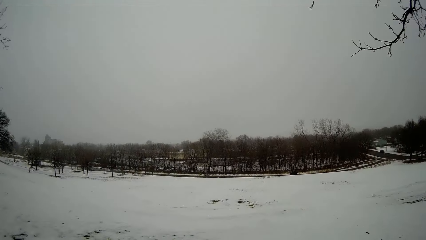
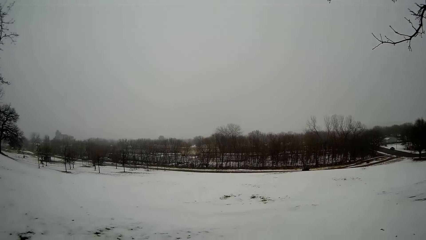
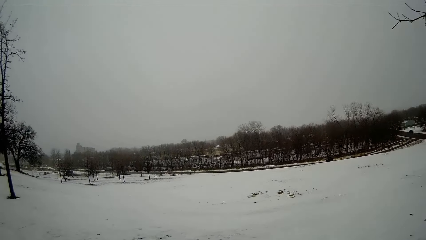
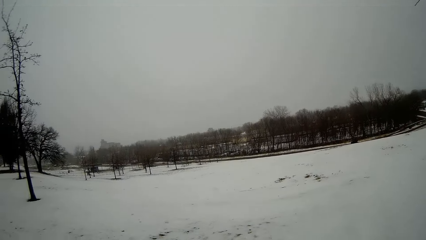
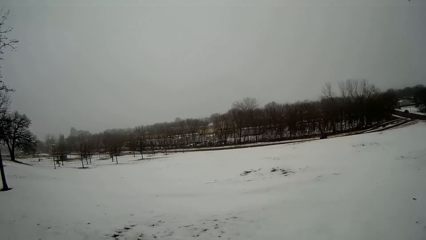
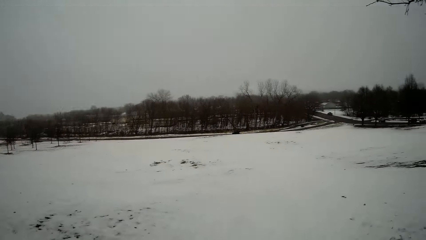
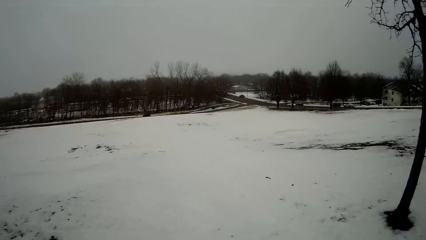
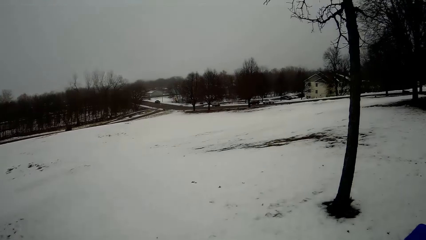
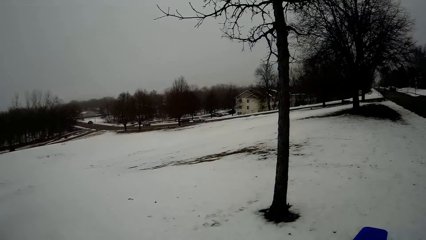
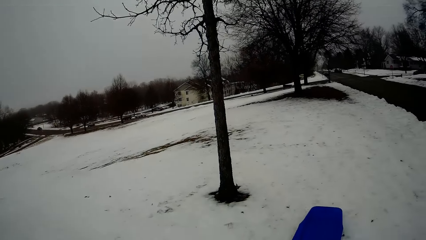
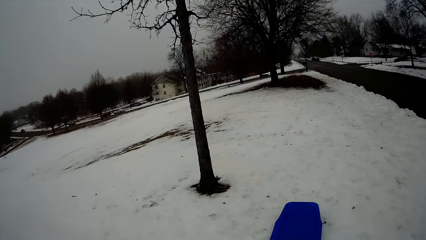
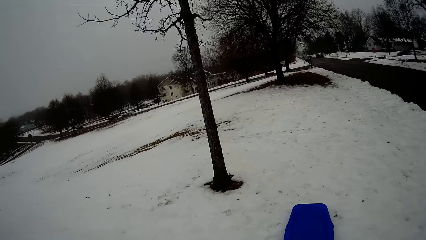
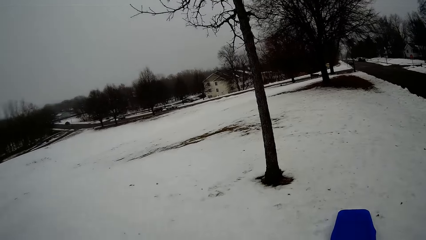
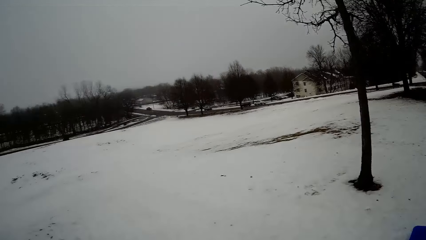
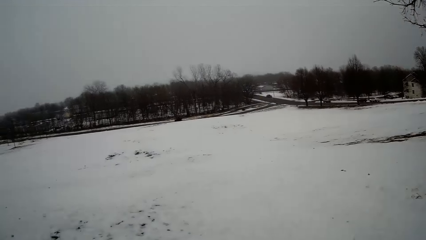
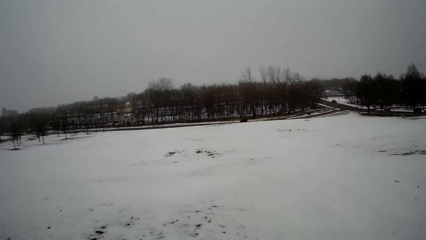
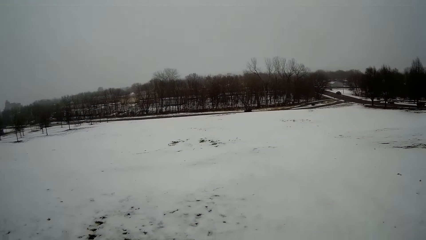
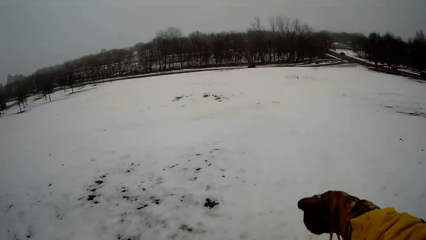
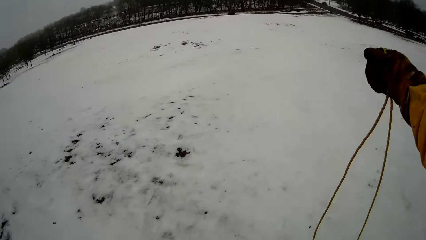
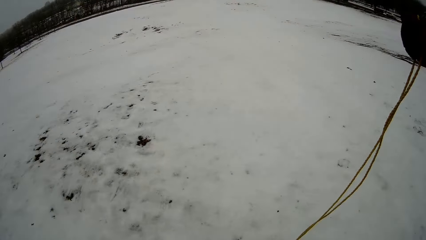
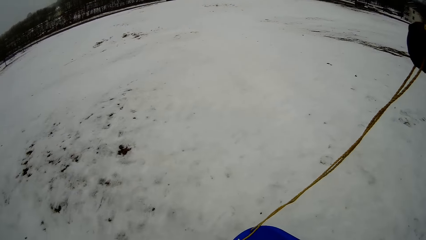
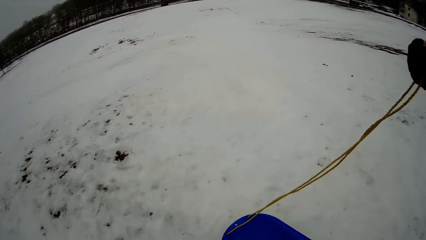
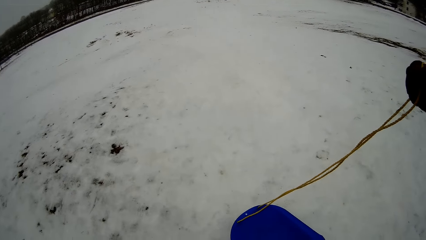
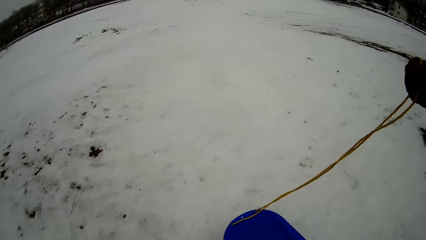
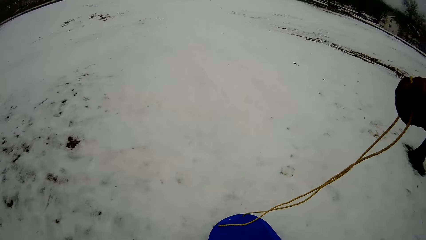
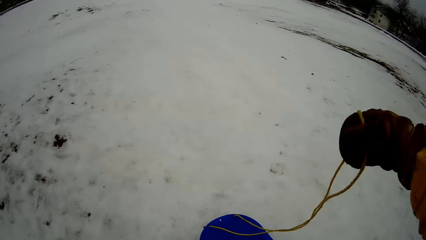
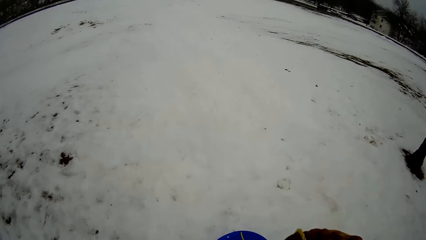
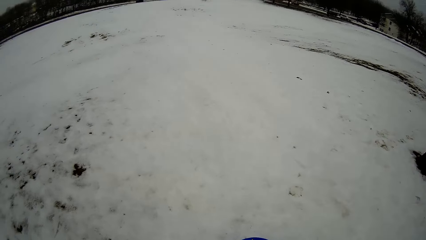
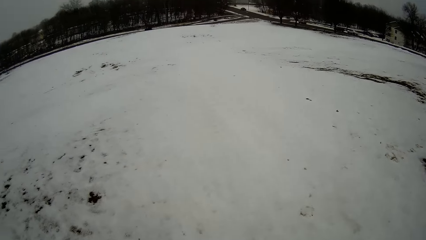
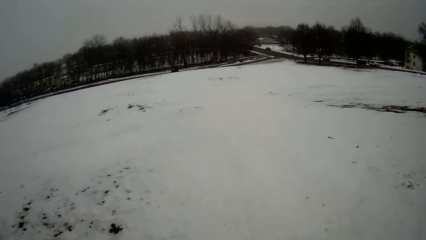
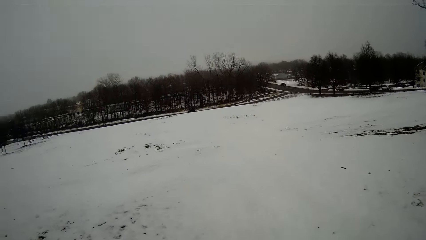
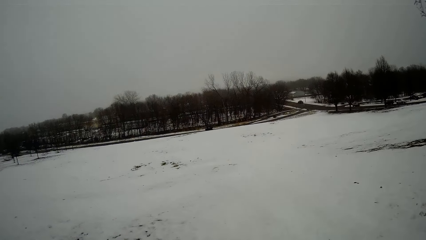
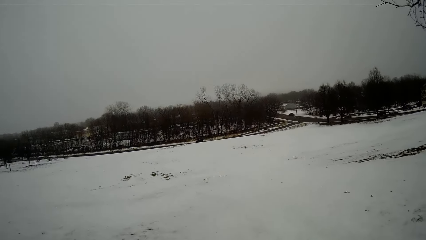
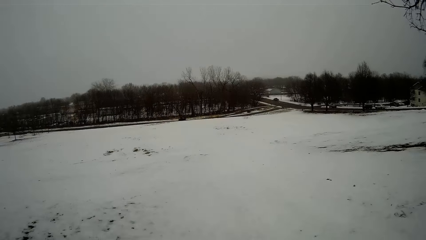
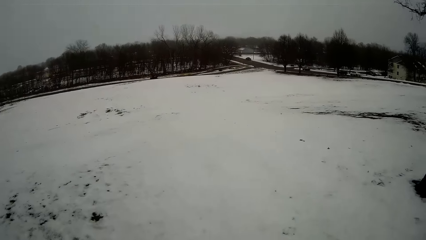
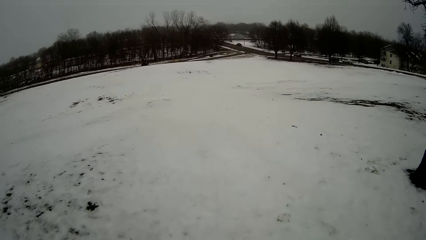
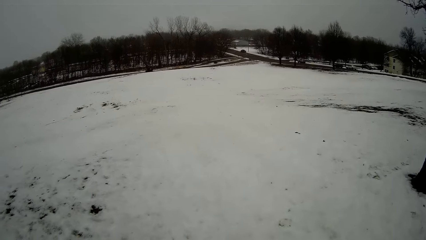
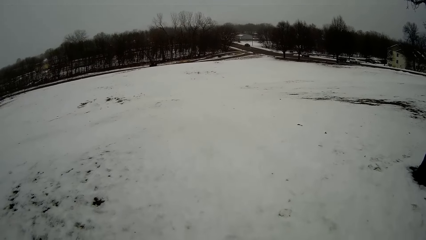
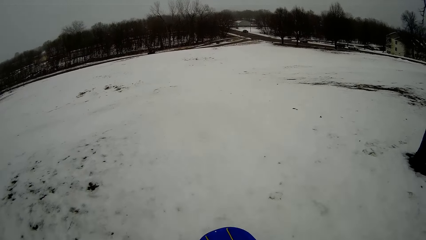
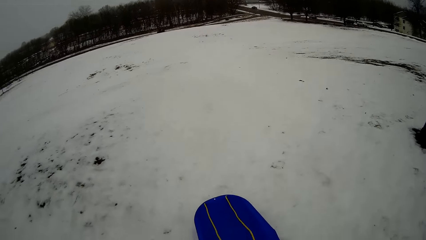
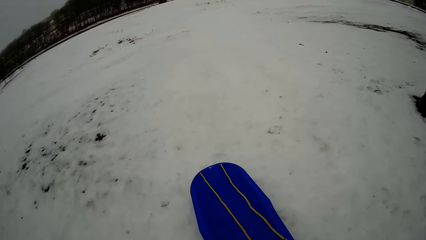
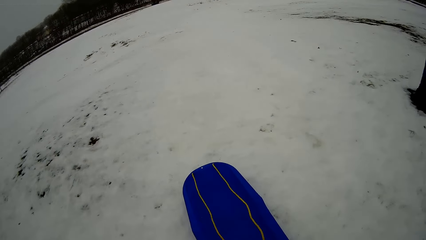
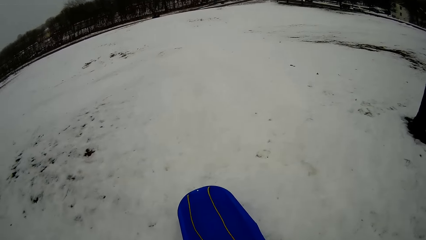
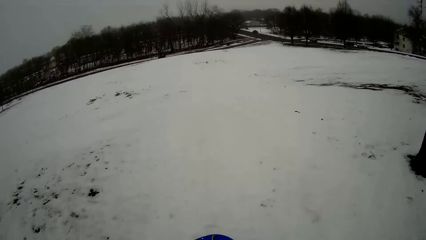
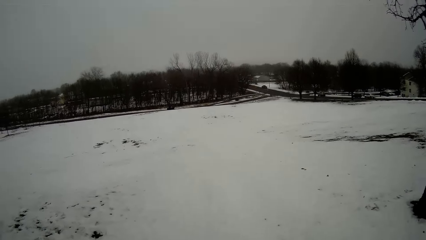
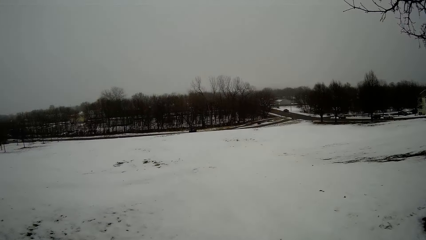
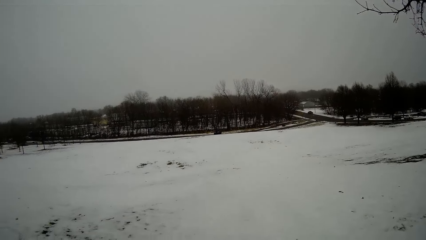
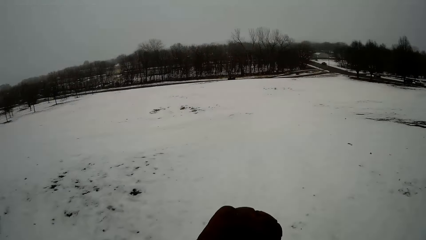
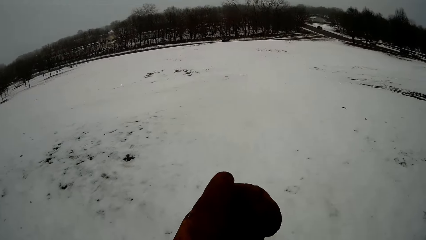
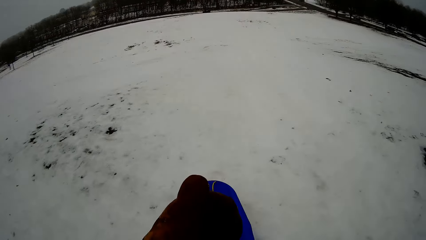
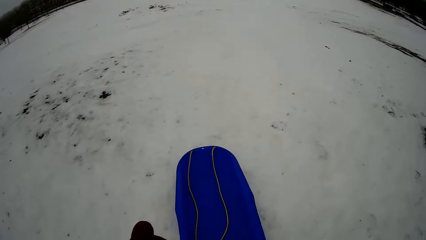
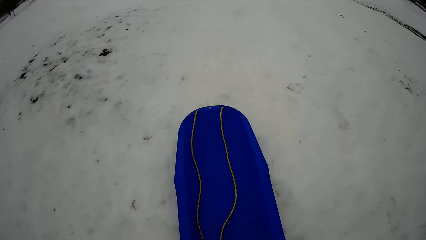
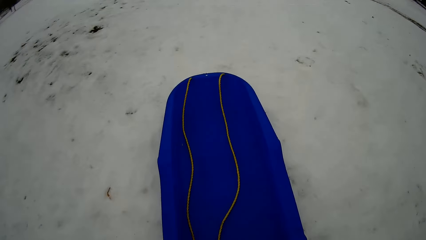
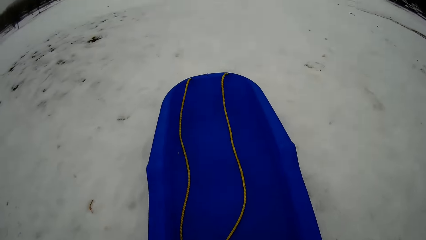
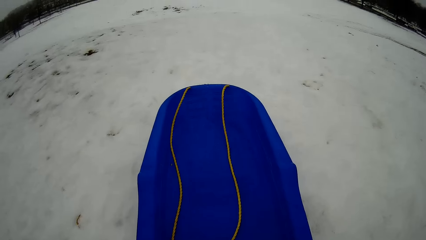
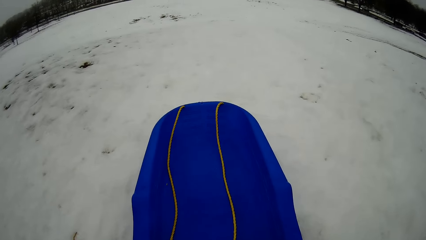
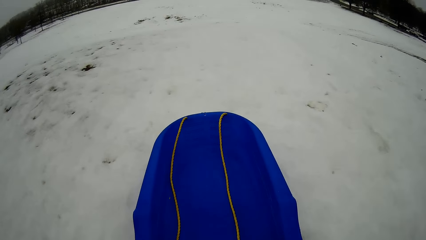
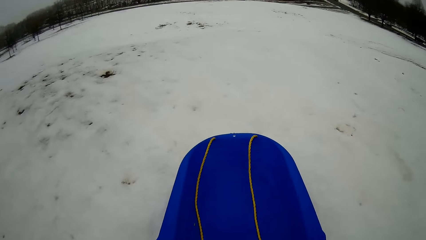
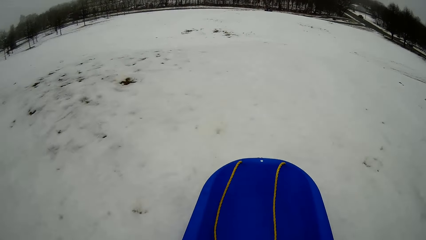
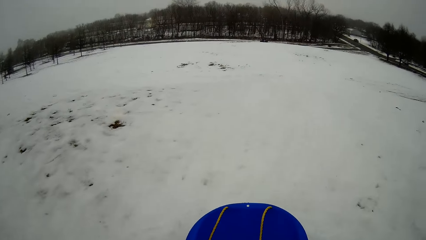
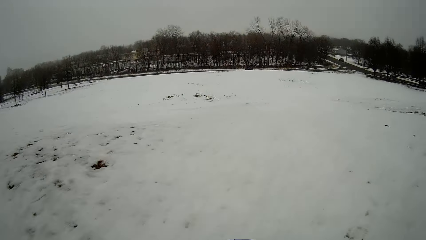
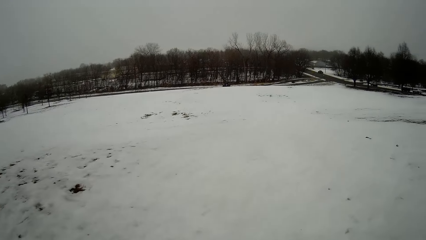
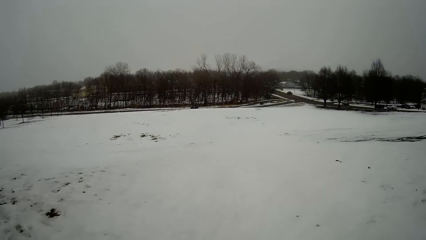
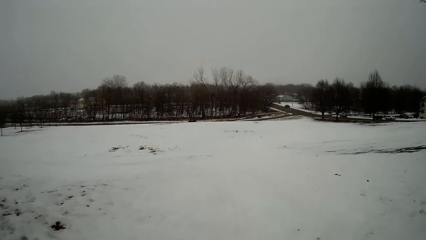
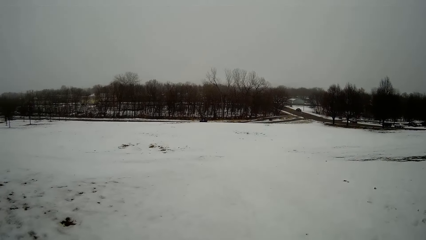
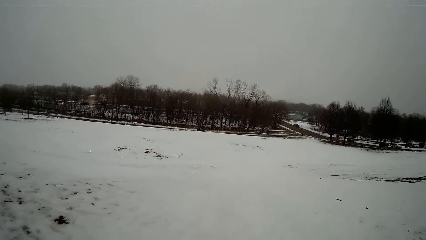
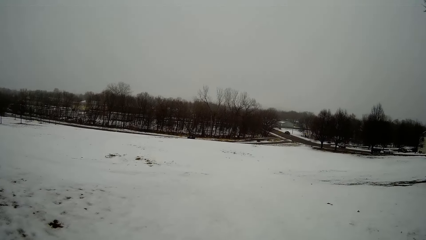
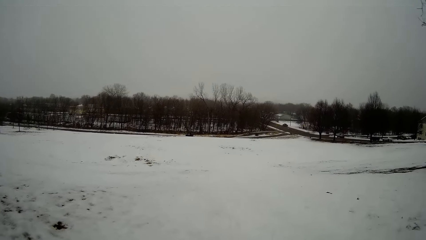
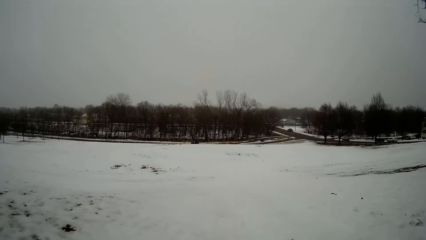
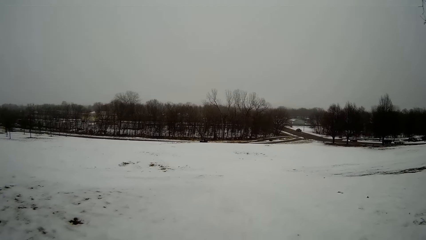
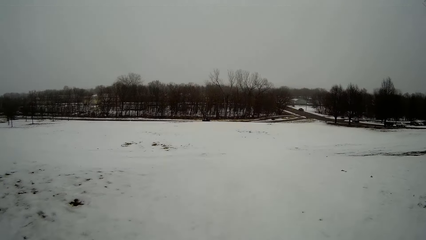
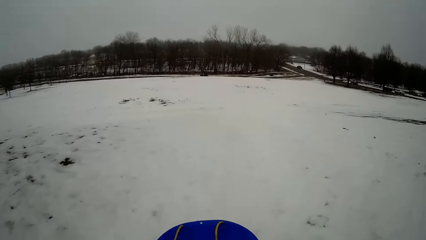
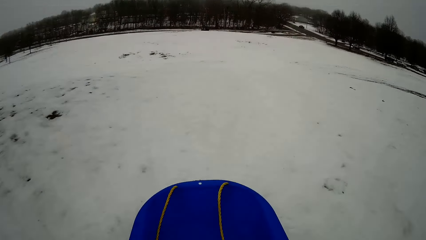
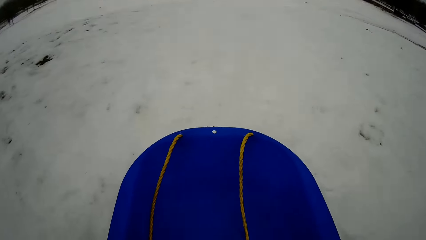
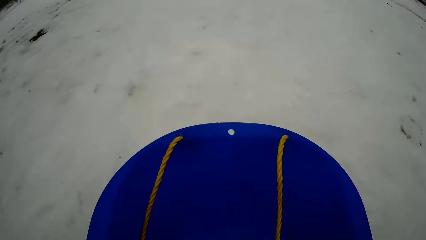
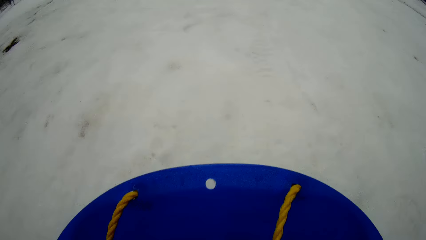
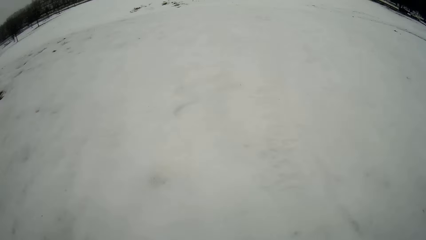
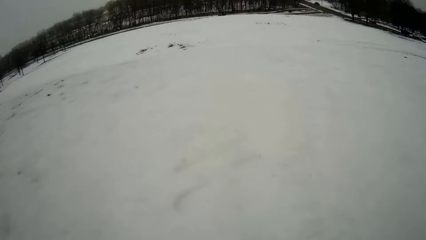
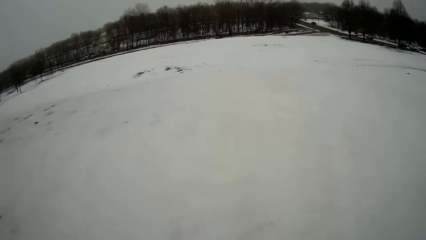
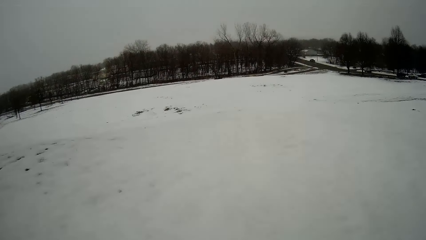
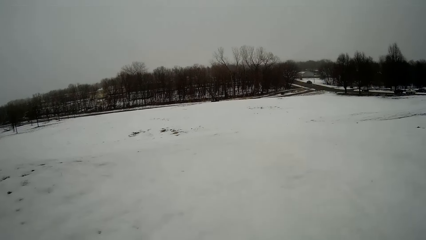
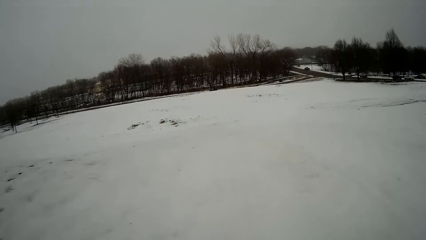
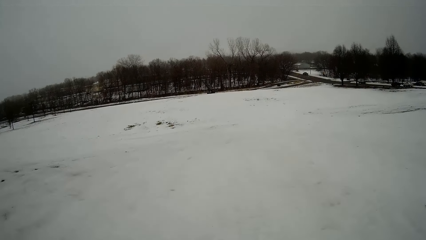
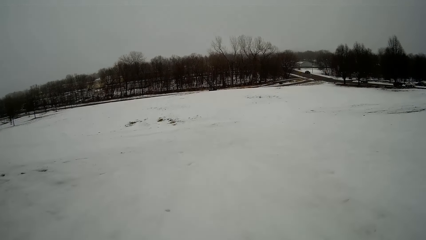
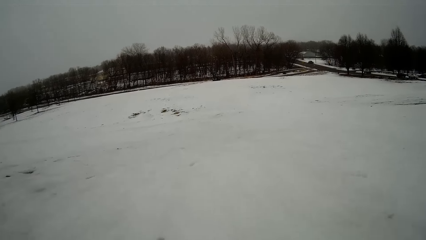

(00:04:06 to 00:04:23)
The camera wearer pulls the leash of the skateboard with her right hand. She adjusts the hand glove on her left hand. She sits on the sled. She rides the skateboard on the snowy lawn with both hands.
